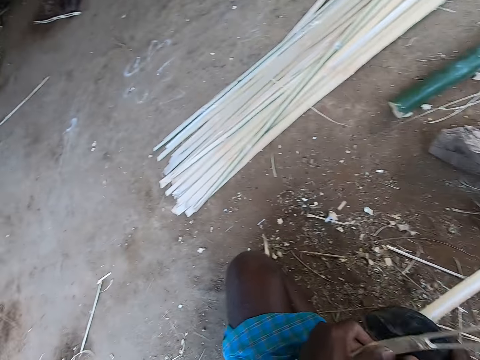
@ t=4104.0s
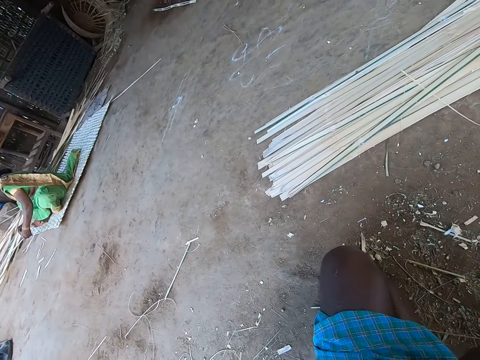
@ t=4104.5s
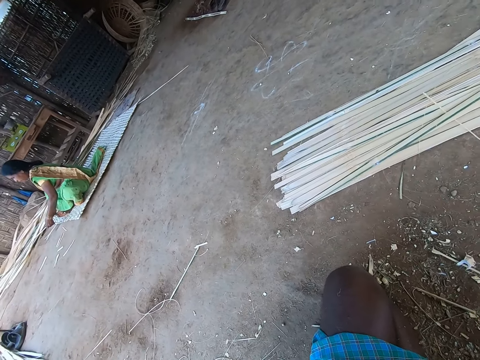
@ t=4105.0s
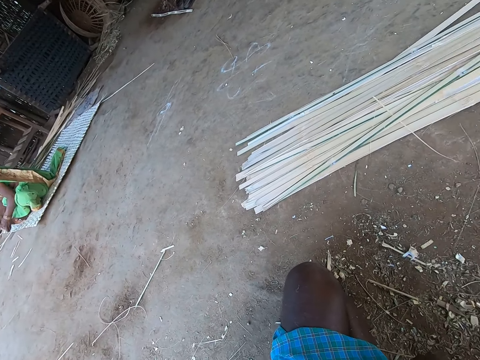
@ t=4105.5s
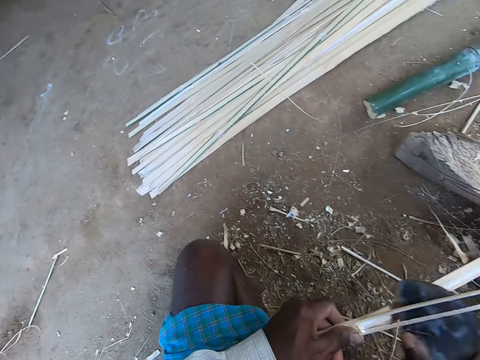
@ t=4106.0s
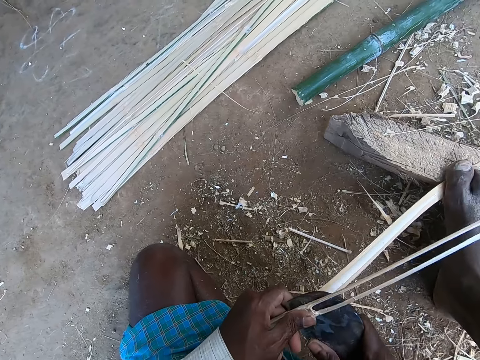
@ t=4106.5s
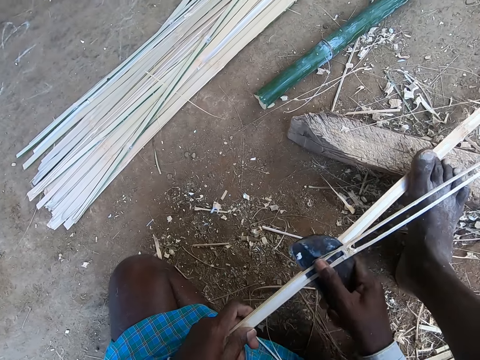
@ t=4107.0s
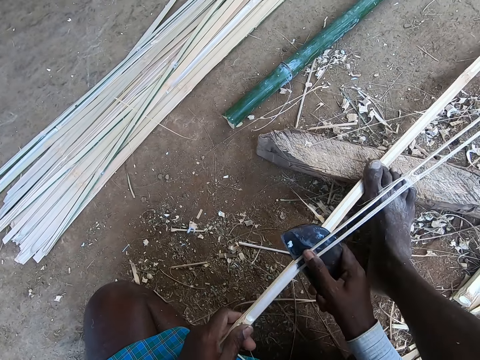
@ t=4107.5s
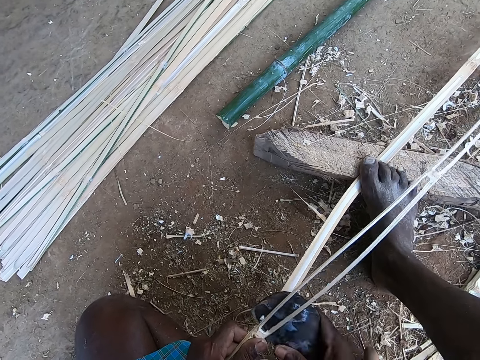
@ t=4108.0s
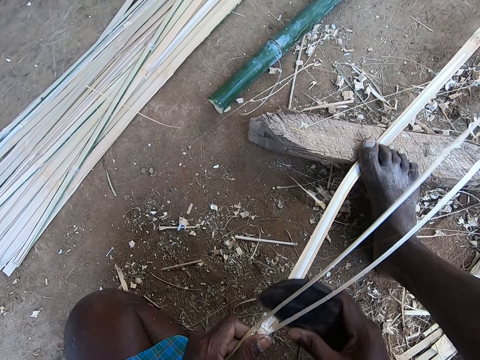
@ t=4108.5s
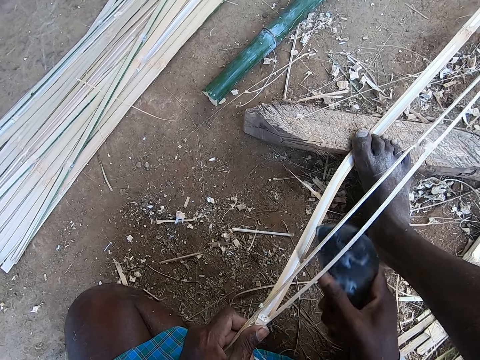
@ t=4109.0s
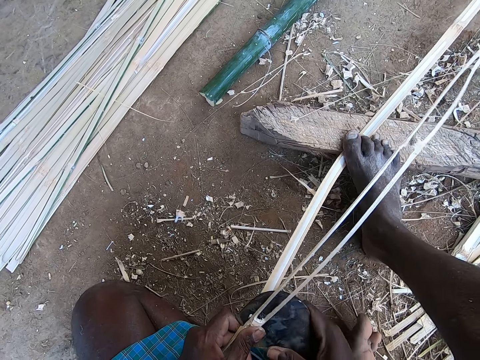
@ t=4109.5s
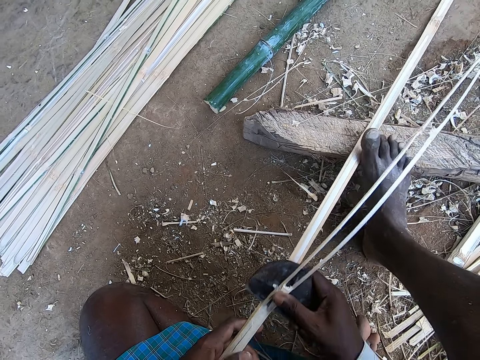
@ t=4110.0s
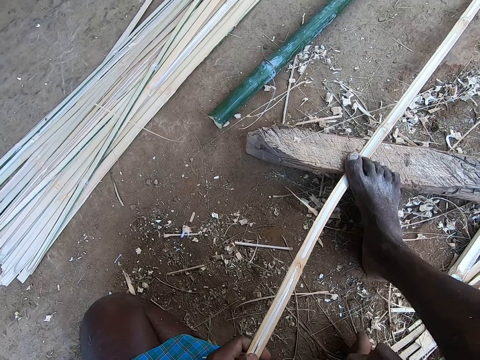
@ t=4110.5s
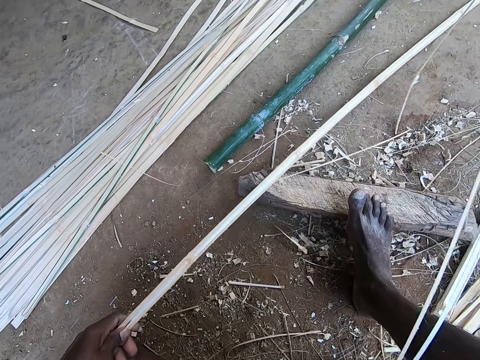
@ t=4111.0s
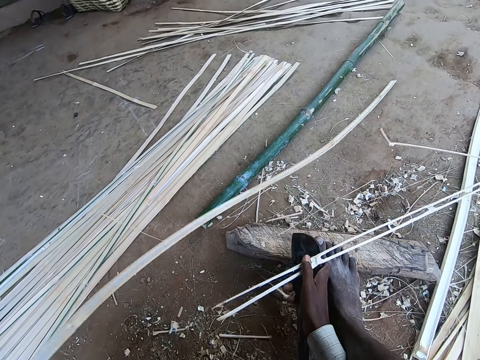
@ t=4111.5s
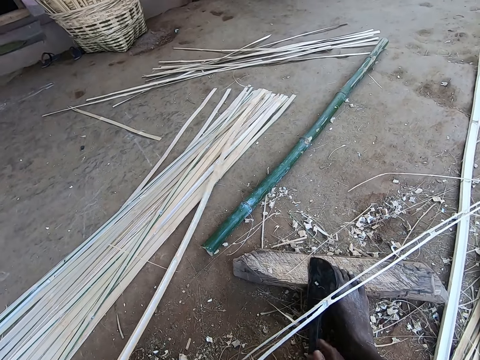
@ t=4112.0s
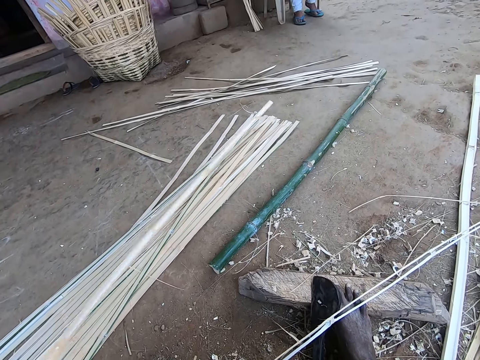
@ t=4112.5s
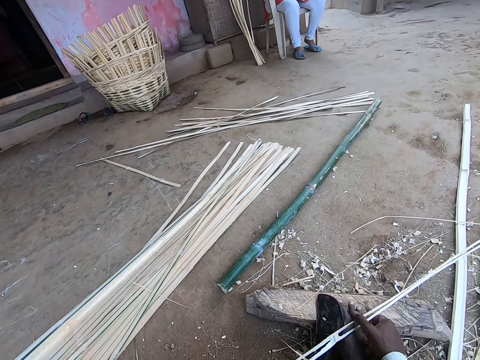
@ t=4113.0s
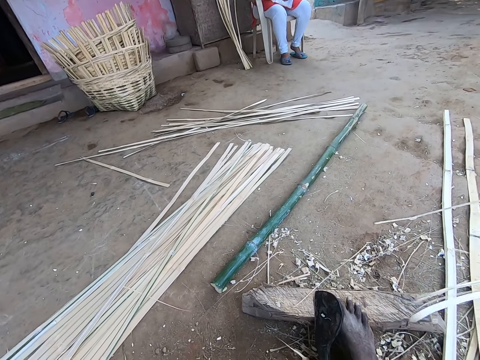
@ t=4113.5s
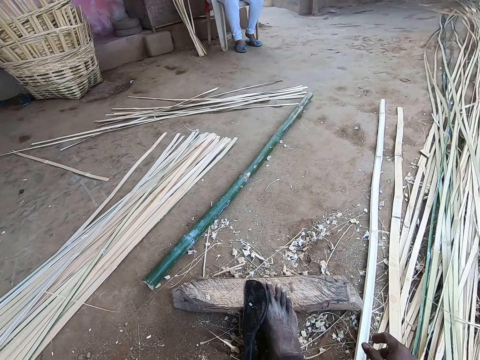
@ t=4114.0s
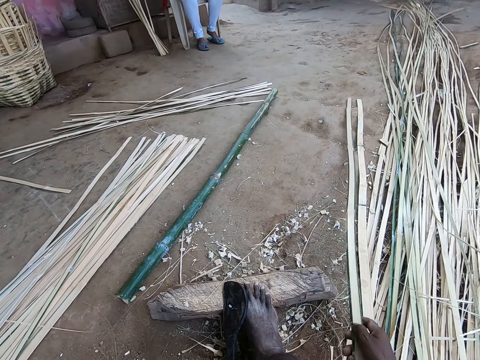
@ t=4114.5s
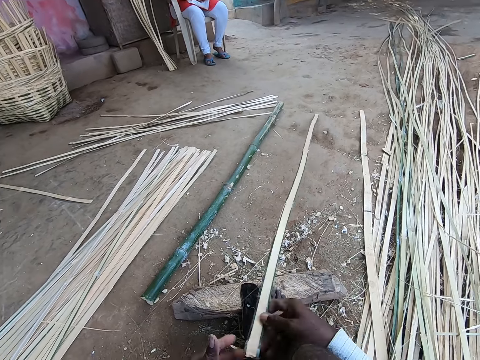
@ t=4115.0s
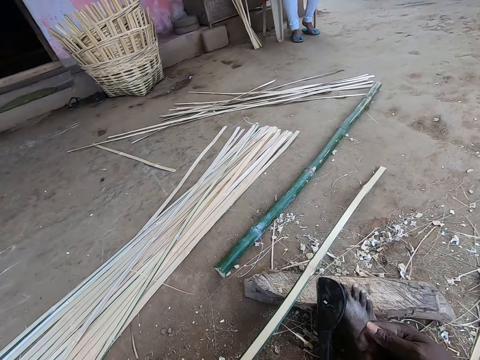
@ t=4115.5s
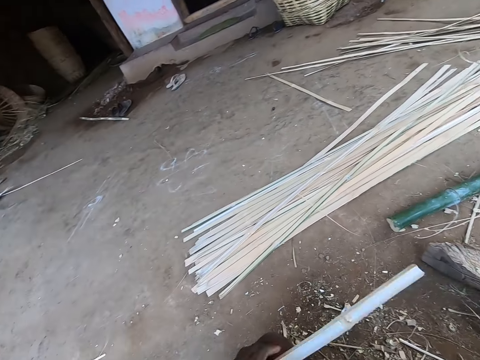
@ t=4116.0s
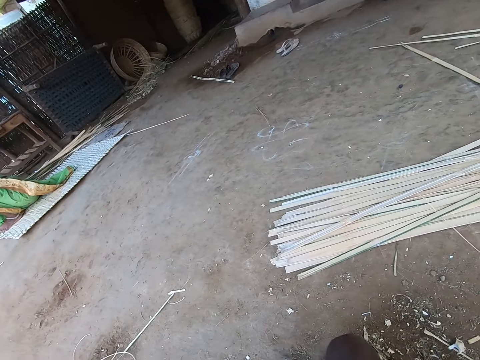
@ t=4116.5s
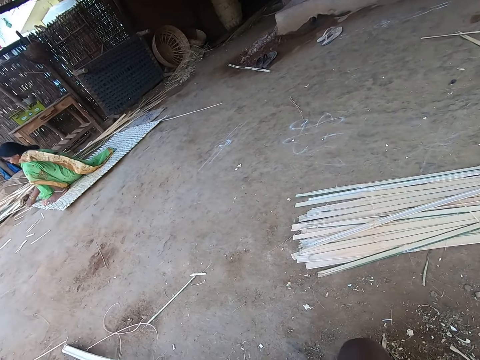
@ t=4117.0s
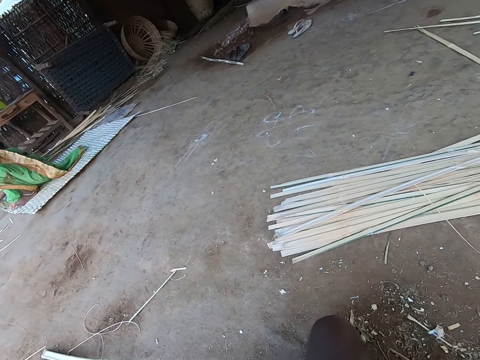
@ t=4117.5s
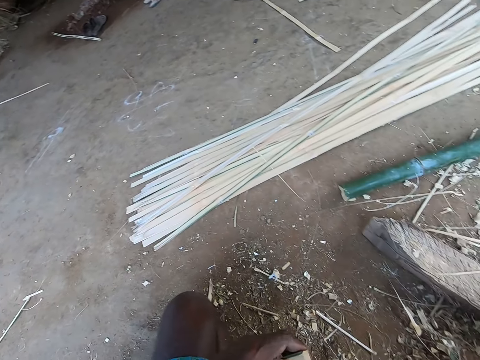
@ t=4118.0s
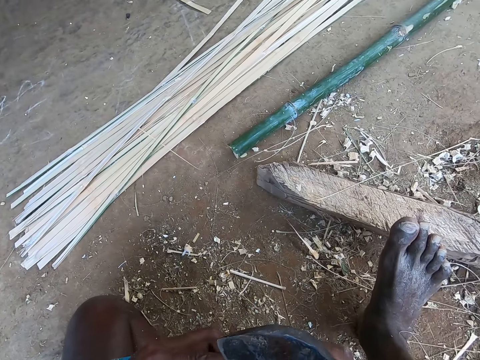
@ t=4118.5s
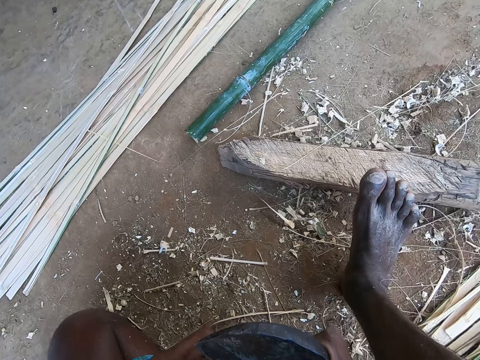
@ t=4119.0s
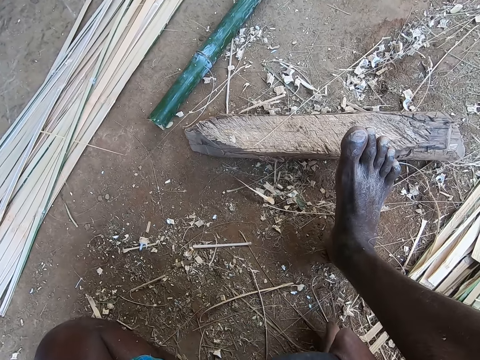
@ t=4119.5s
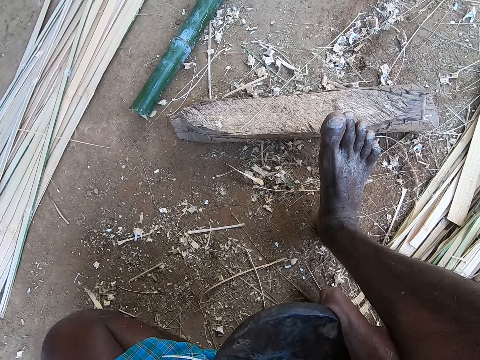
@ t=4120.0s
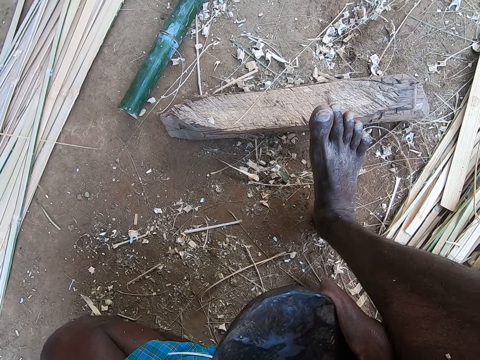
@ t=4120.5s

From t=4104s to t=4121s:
The camera wearer looks around the house. He chops the bamboo stick with an axe. He moves the bamboo cane on the floor with his left hand. He drops the knife on the log of wood with his right hand. He drops the bamboo strip on the knife with his right hand. He drops the bamboo cane on the bamboo canes on the floor with his left hand. He picks the bamboo strip from the knife with his right hand. He drops the bamboo strip on the floor with his right hand. He picks a bamboo cane from the floor with his right hand. He passes the bamboo cane to his left hand with his right hand. He looks around the house. He strips the bamboo cane with the knife in his right hand.

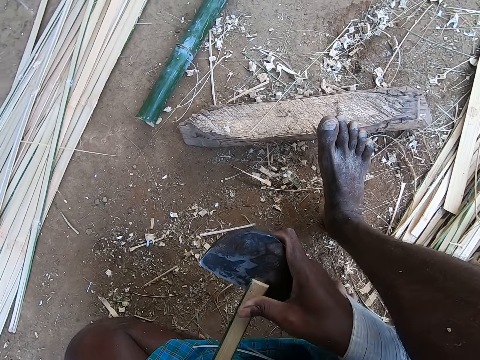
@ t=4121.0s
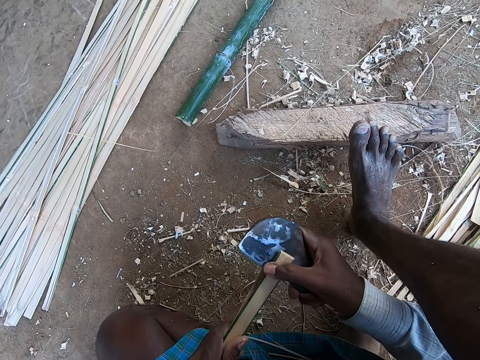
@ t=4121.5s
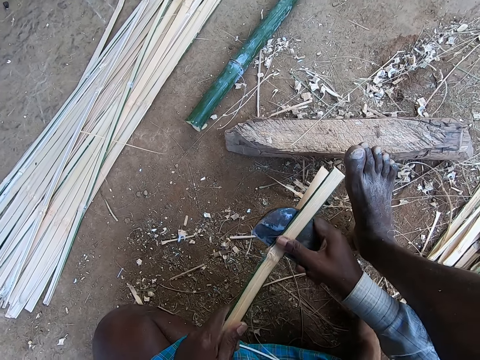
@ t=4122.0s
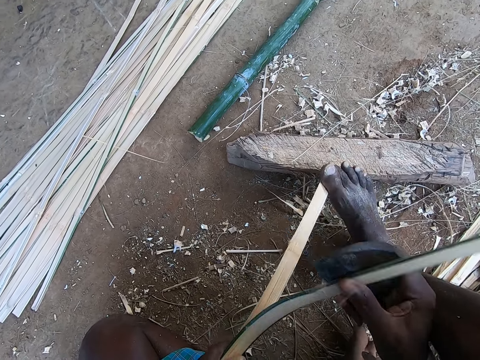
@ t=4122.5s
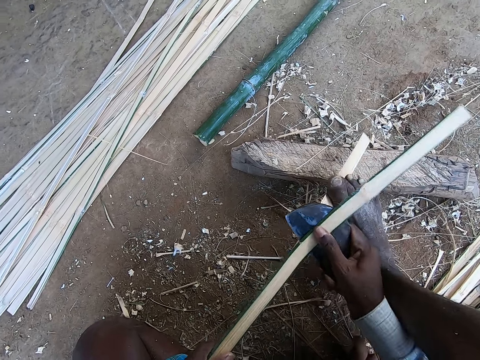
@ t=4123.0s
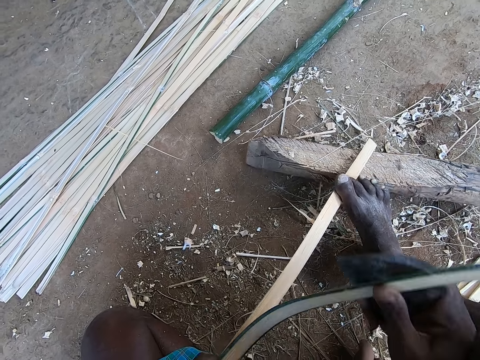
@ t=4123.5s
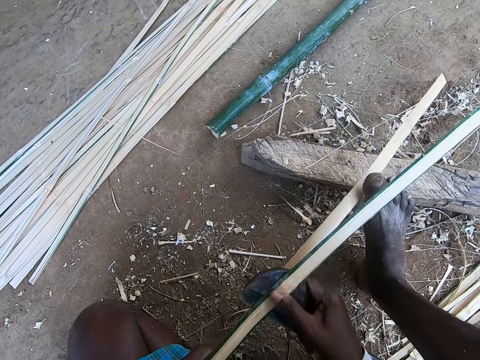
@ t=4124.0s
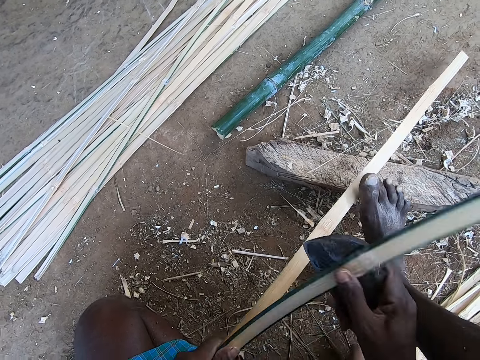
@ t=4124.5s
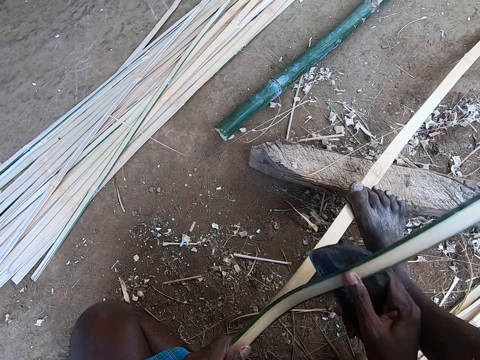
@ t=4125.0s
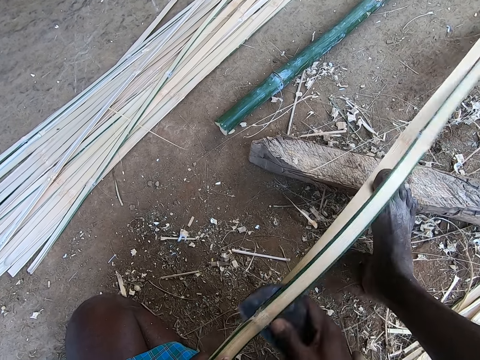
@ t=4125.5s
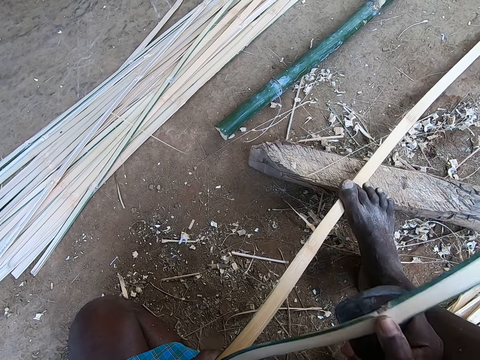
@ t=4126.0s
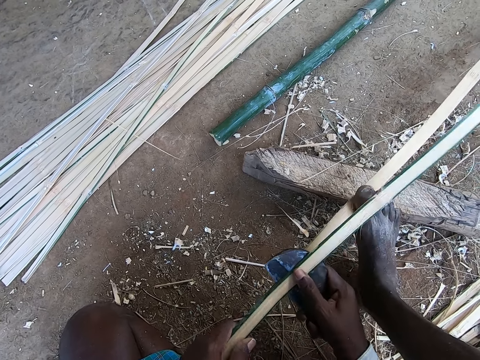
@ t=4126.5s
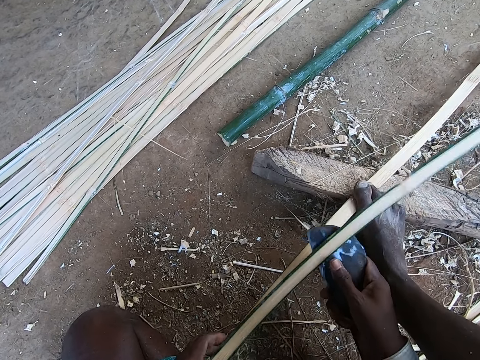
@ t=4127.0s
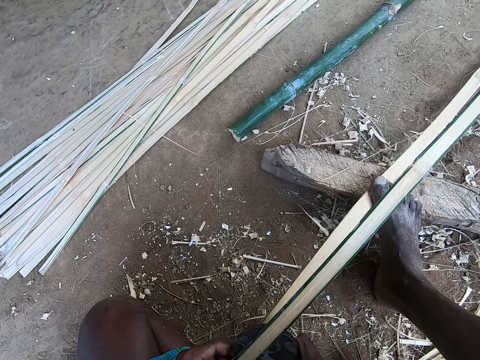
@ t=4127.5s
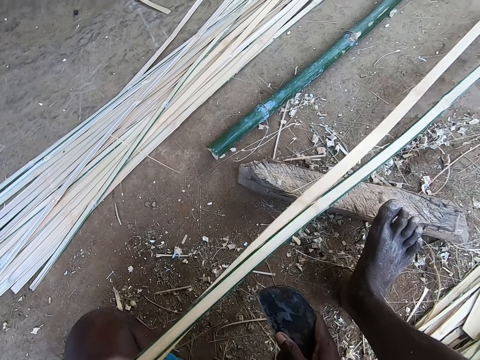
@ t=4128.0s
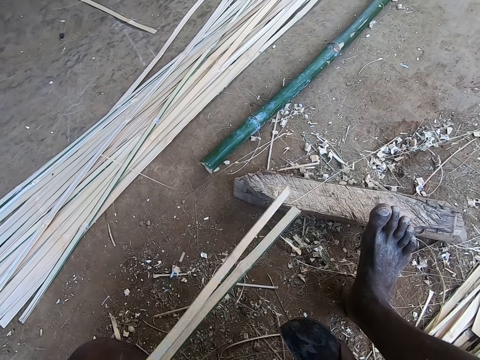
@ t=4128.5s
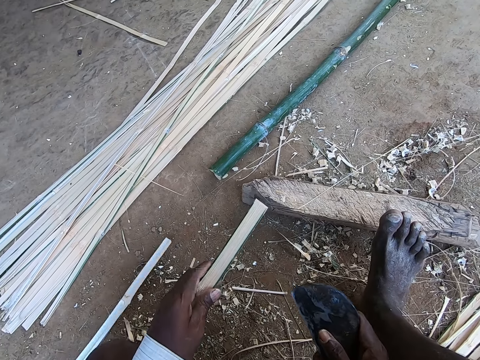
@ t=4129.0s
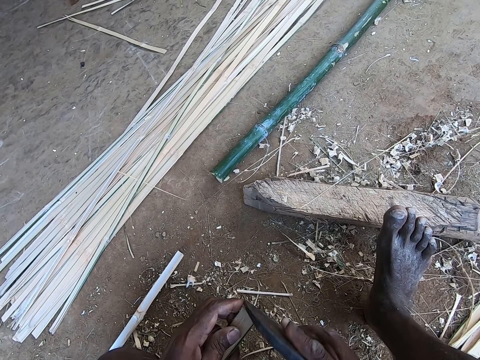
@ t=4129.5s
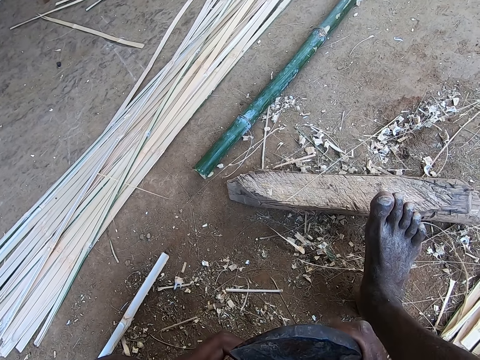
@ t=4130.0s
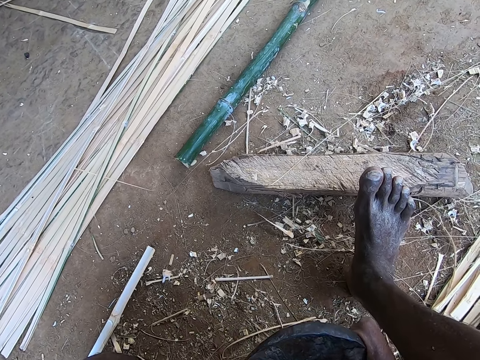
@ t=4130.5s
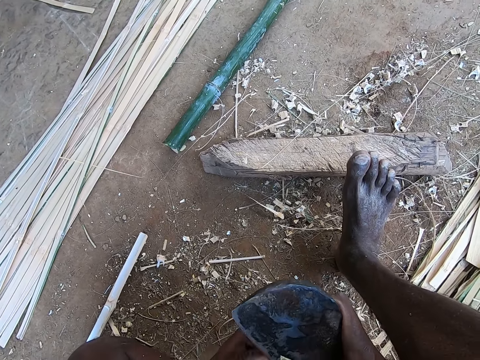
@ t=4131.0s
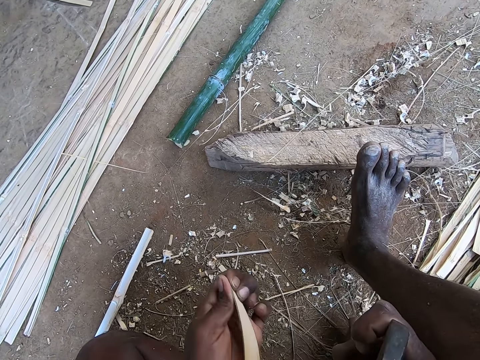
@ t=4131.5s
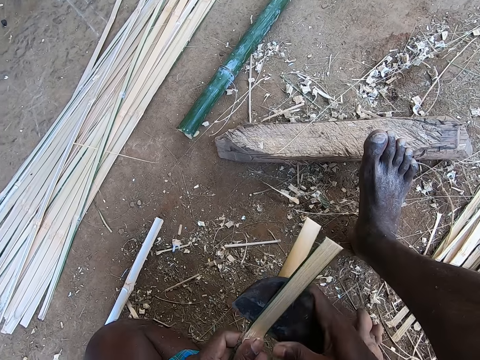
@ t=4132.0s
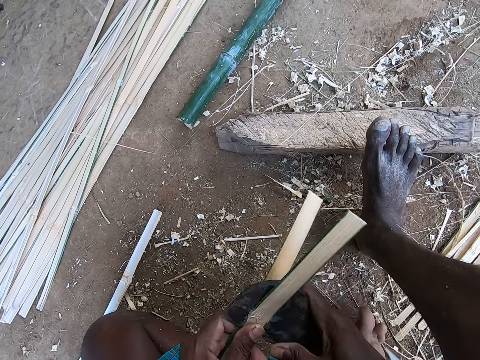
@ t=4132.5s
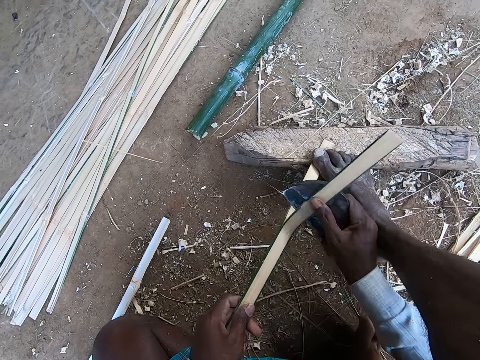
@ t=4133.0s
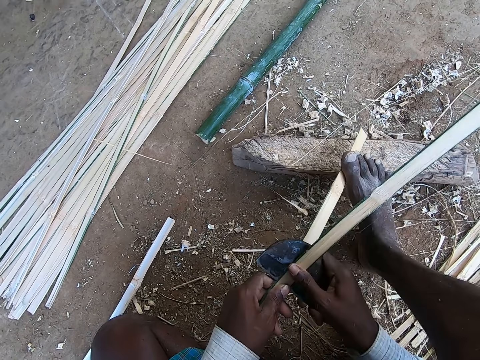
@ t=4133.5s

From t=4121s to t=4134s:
The camera wearer chops the bamboo stick with an axe. He holds the bamboo cane against the log of wood with his right leg. He strips the bamboo cane with the knife in his right hand. He chops the bamboo stick with the axe. He holds the bamboo cane against the log of wood with his right leg.
